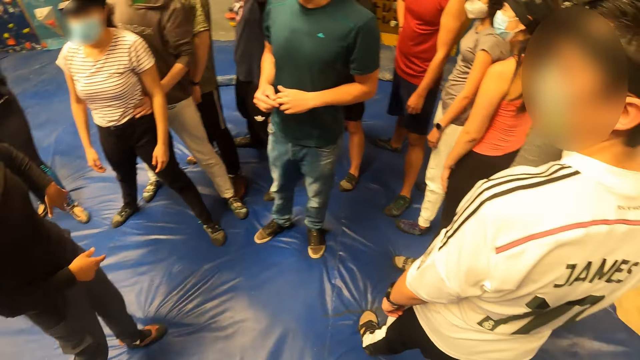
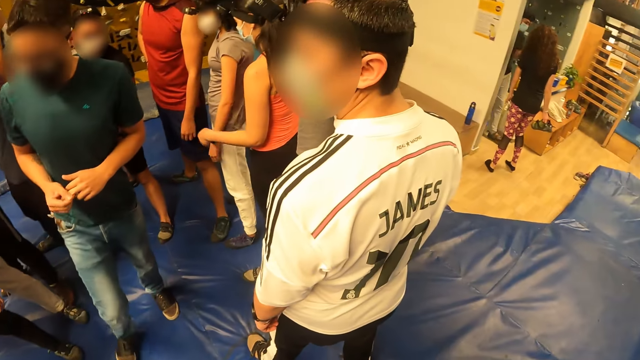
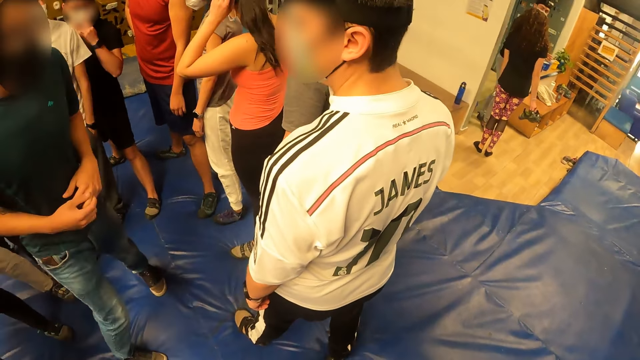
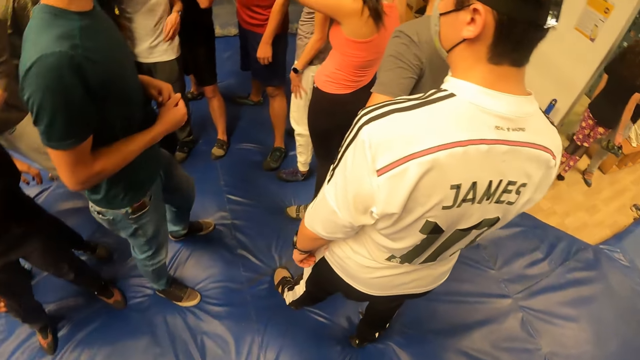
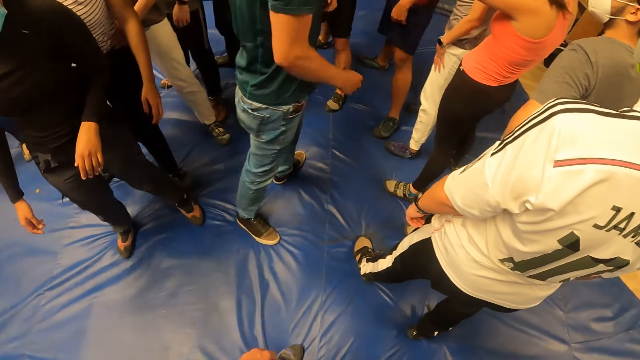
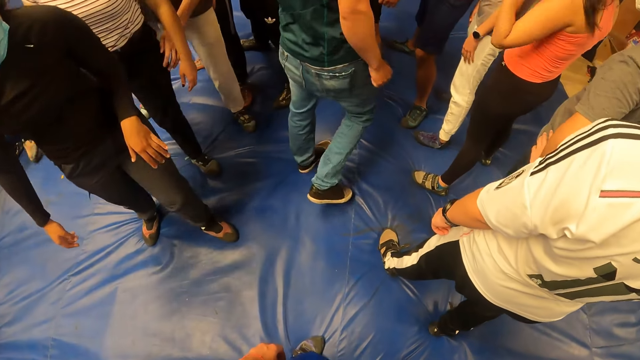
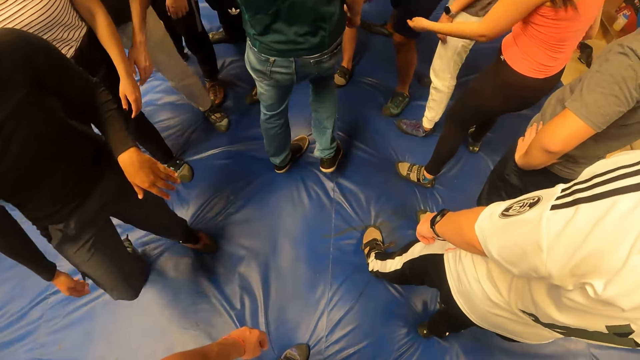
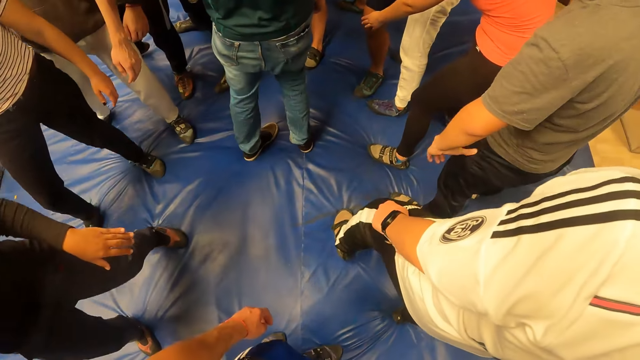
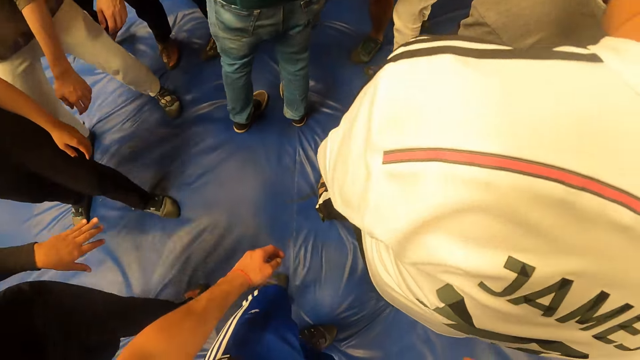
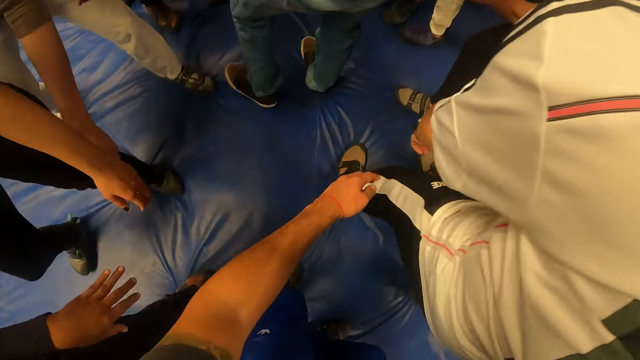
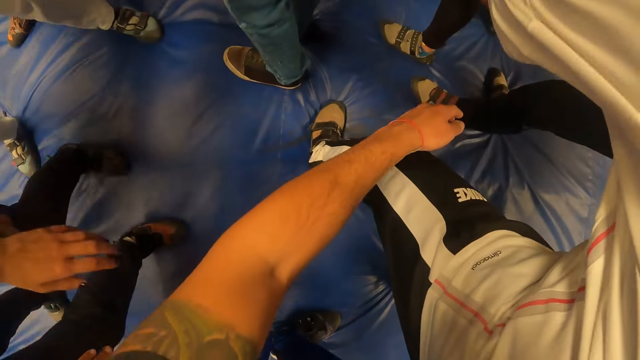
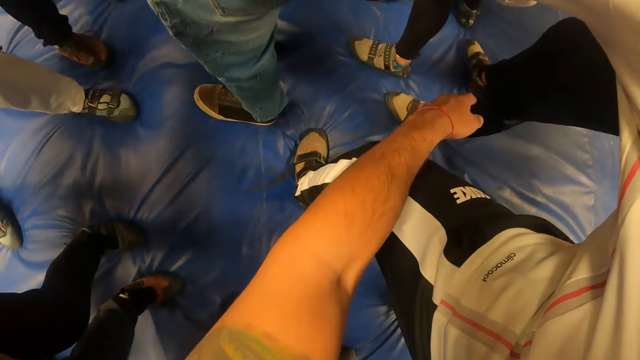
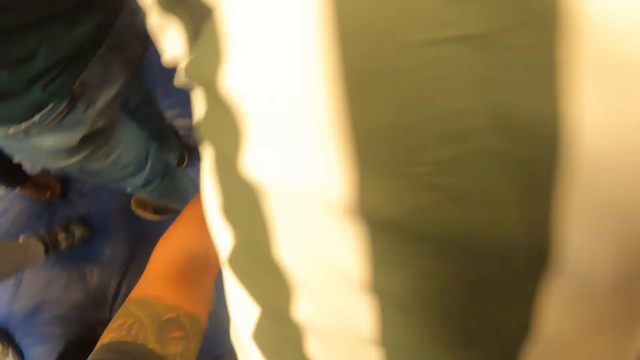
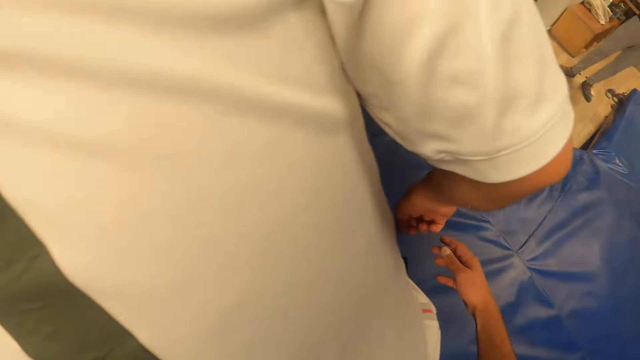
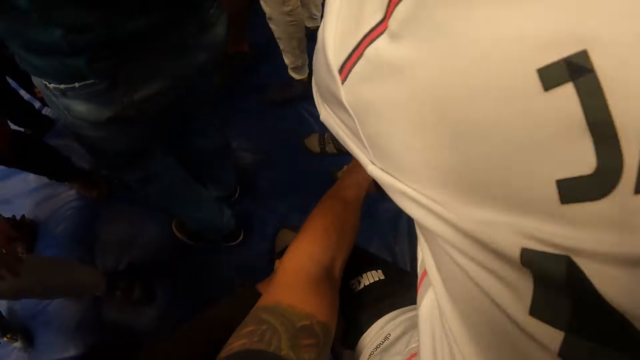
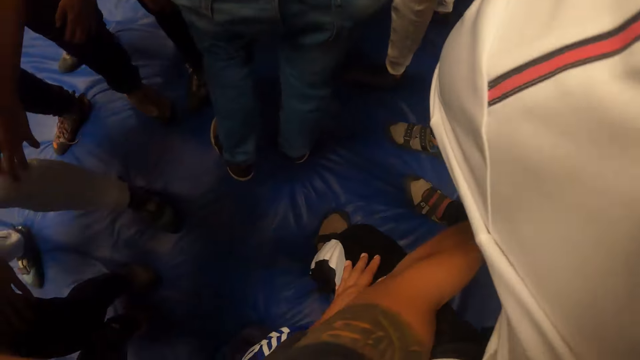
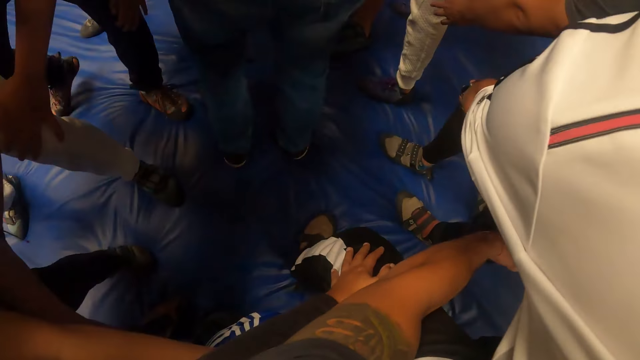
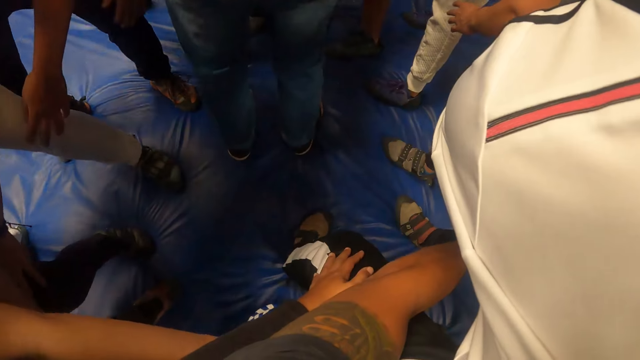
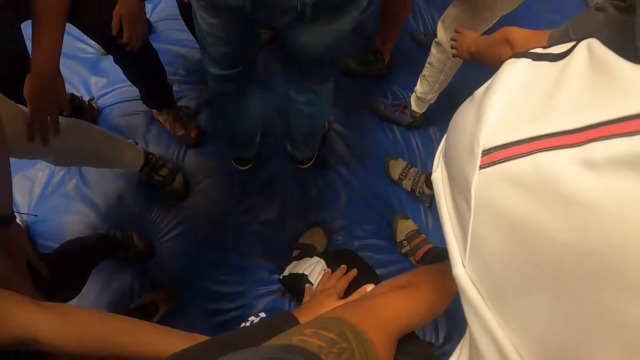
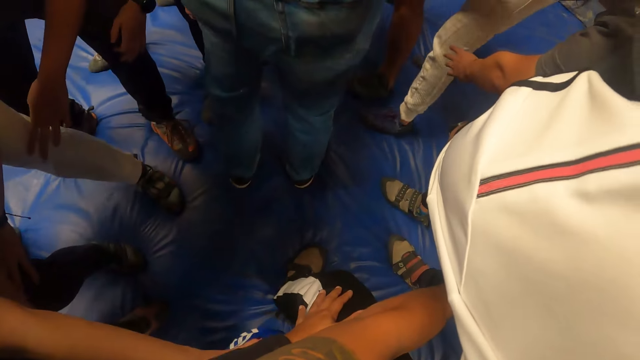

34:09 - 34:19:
The camera wearer looks at the team. He places his hands on the right knee of a man.

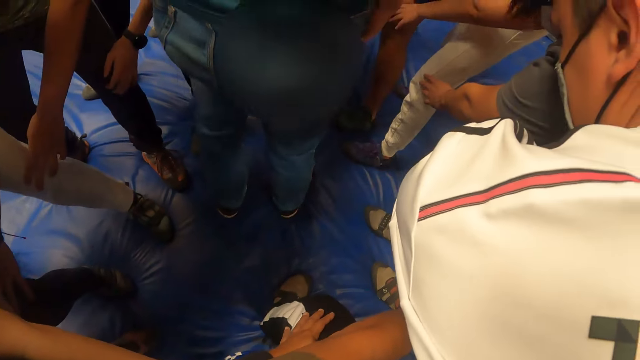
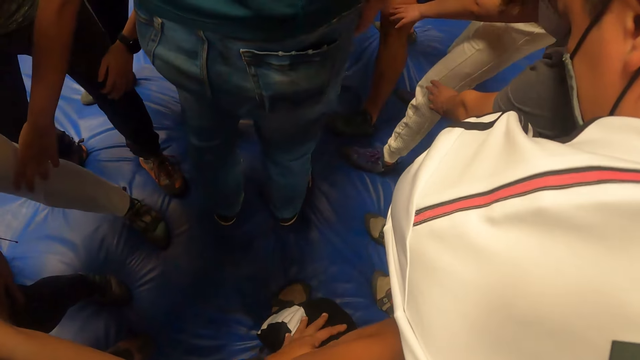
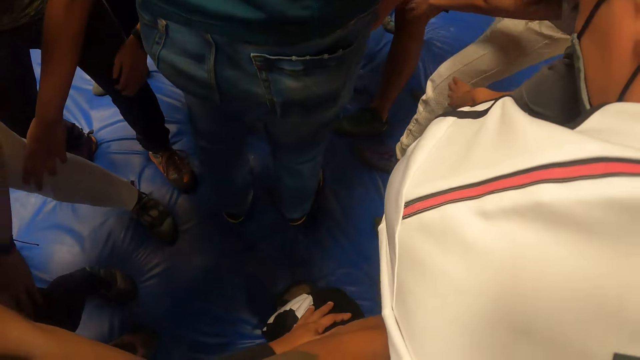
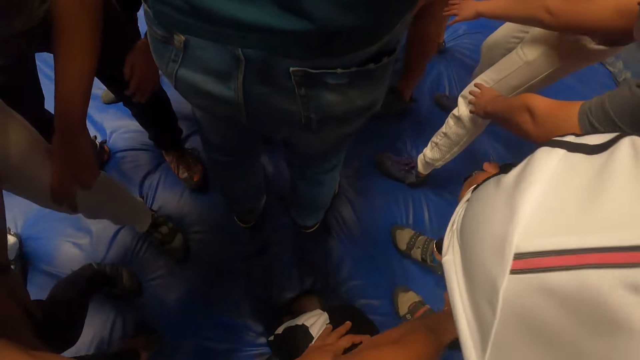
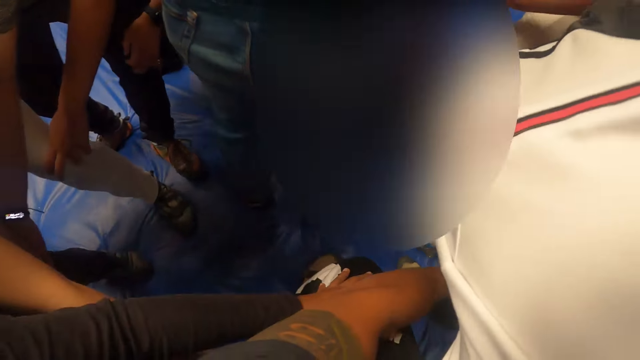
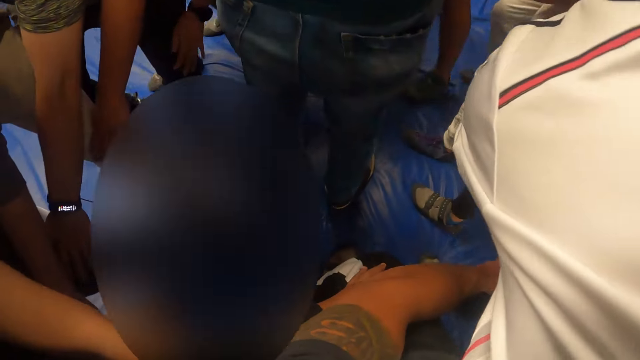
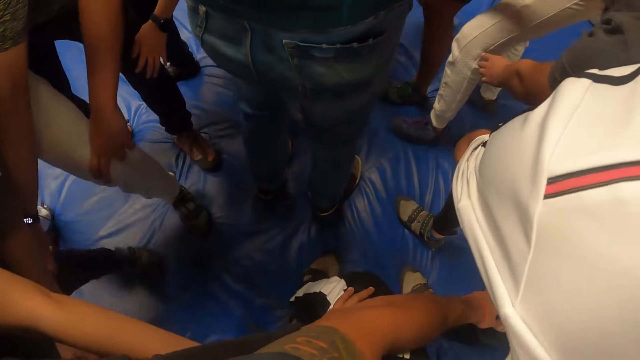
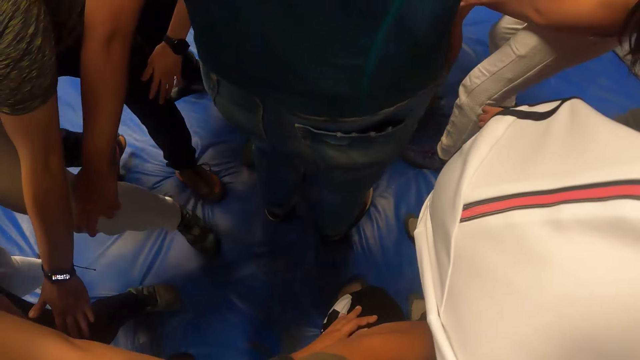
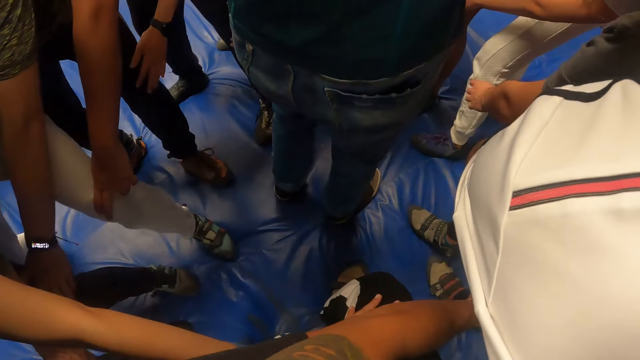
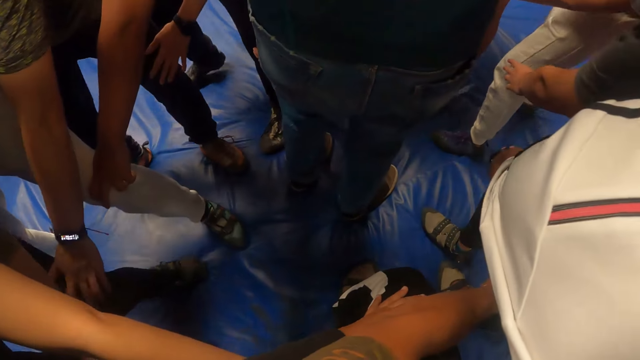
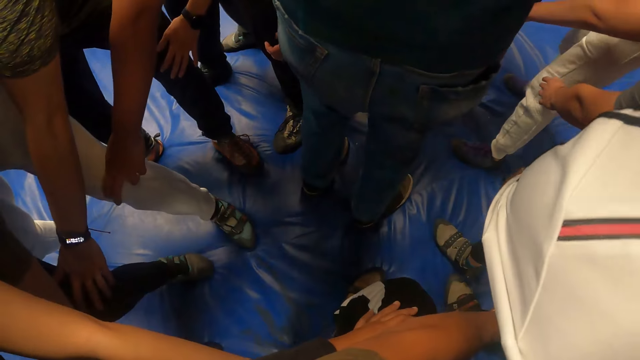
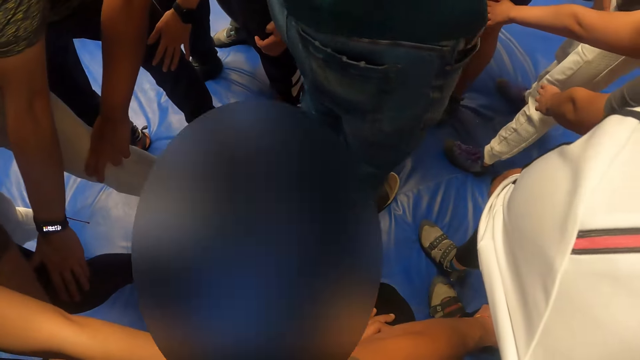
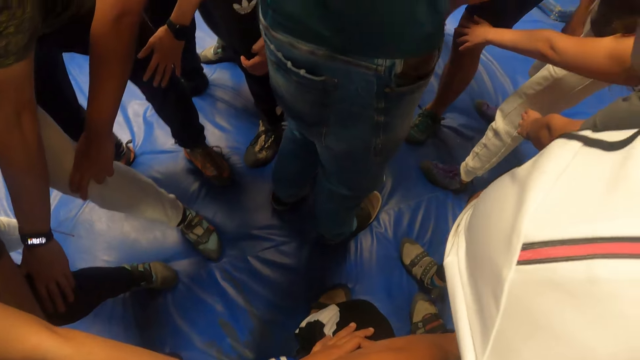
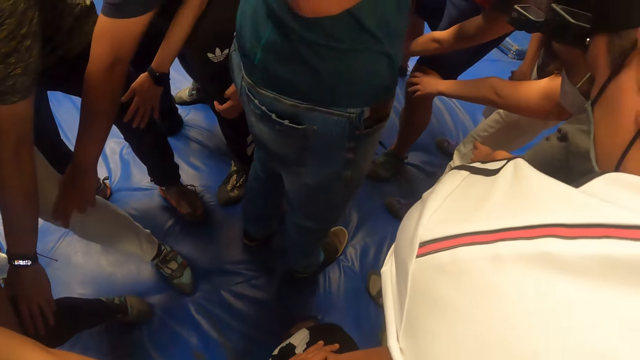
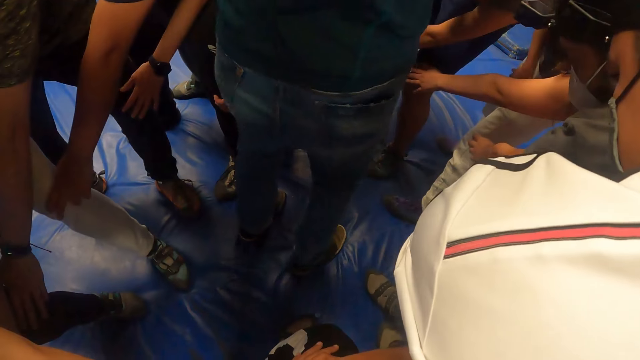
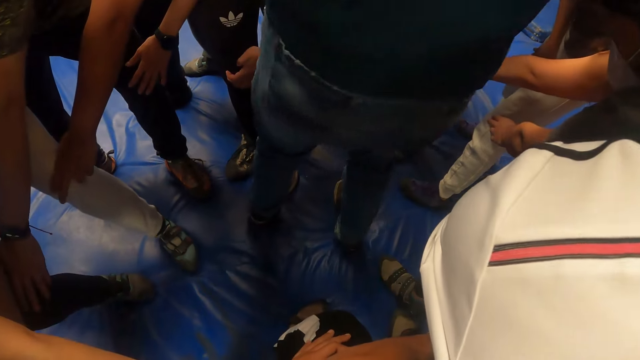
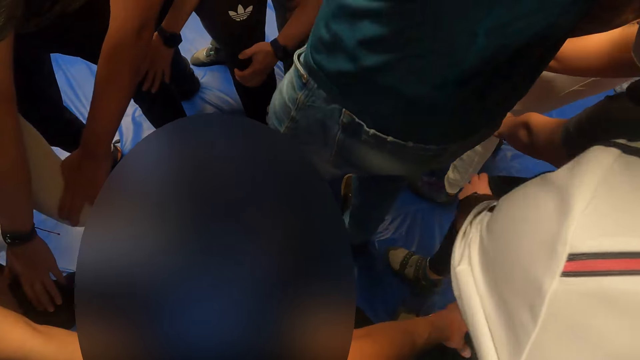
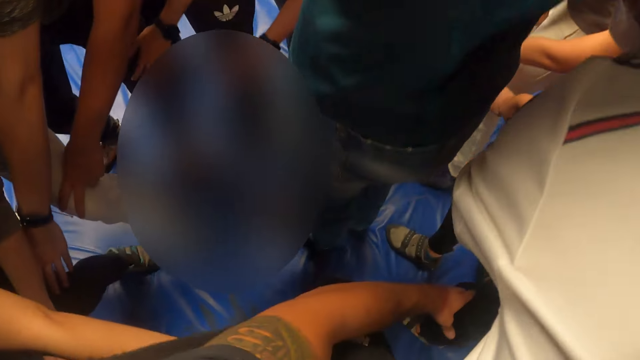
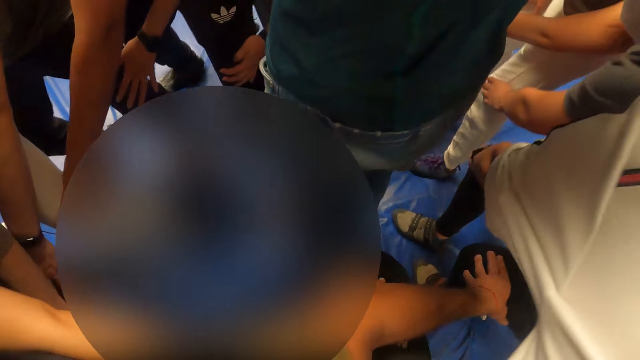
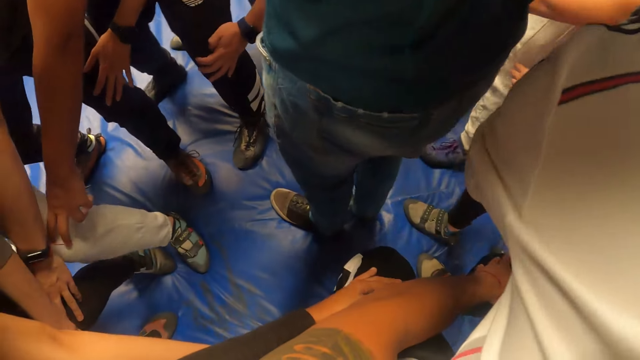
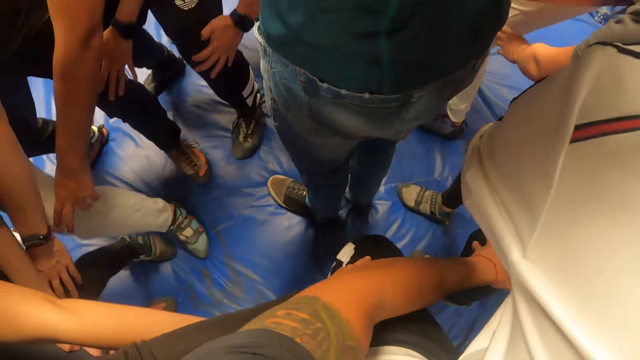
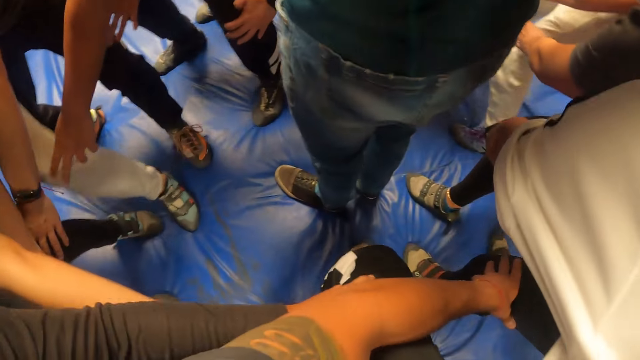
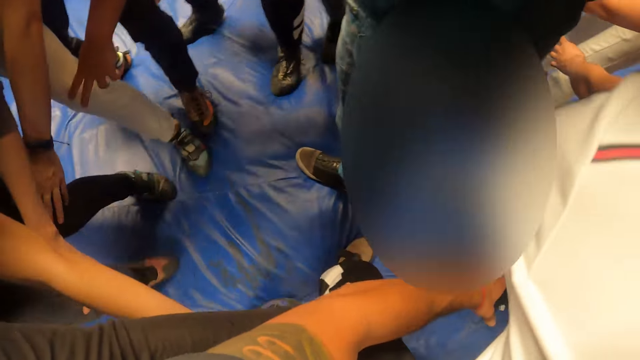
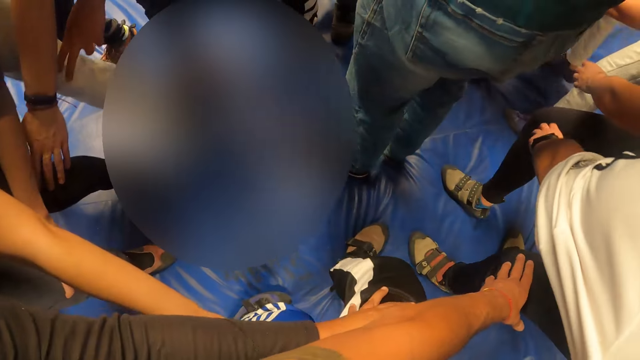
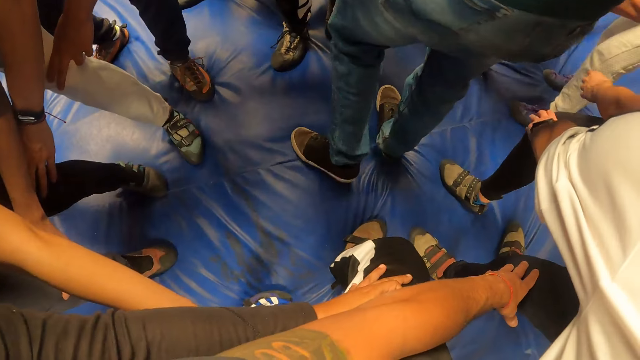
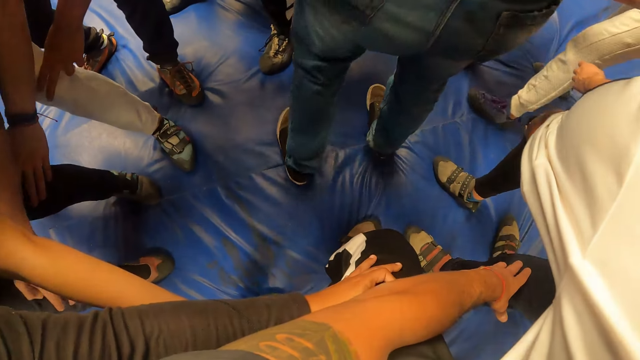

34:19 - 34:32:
The camera wearer walks around the playground. A man converses with the team. The camera wearer exercises with a group of people on a crash mat in a wall climbing centre. They jump with men.
